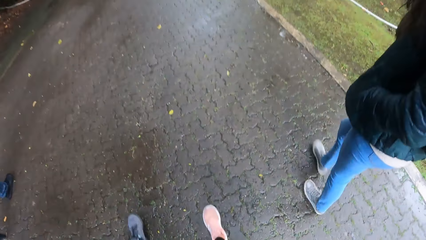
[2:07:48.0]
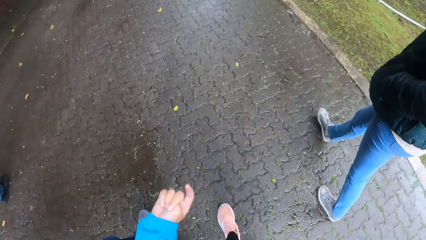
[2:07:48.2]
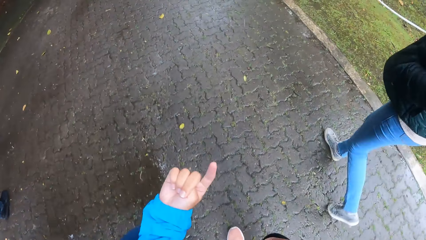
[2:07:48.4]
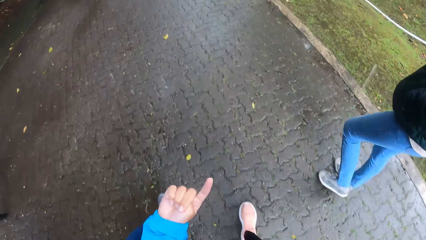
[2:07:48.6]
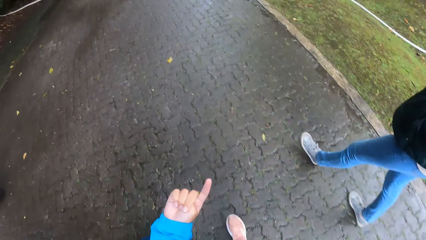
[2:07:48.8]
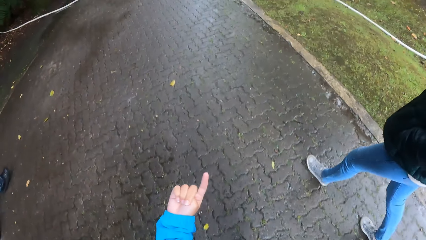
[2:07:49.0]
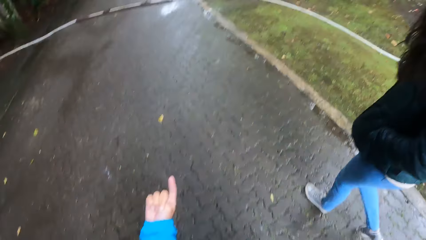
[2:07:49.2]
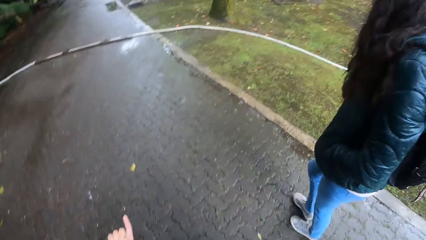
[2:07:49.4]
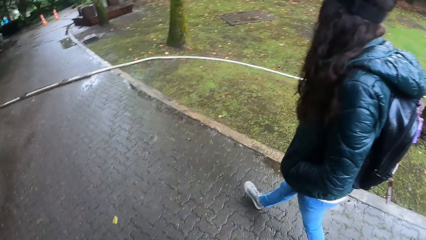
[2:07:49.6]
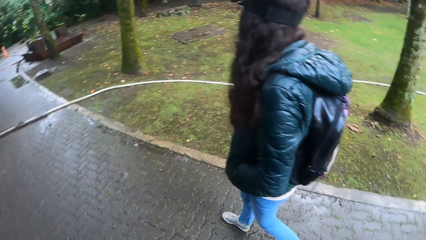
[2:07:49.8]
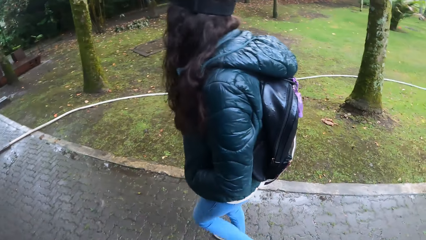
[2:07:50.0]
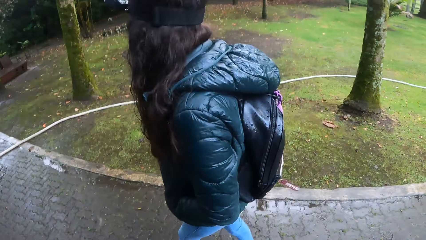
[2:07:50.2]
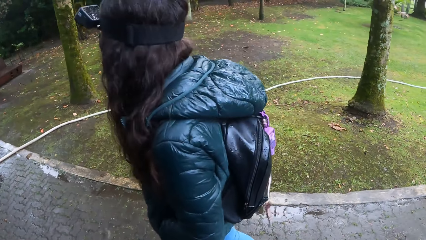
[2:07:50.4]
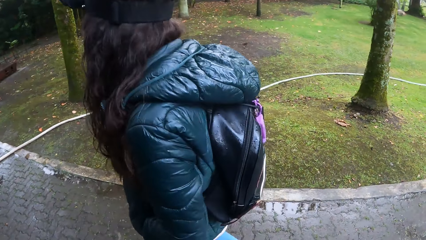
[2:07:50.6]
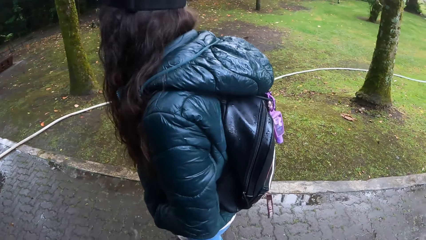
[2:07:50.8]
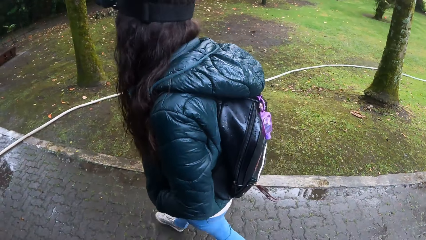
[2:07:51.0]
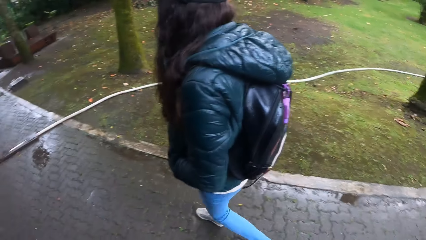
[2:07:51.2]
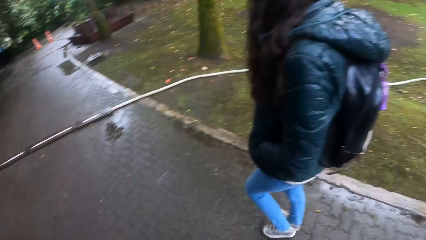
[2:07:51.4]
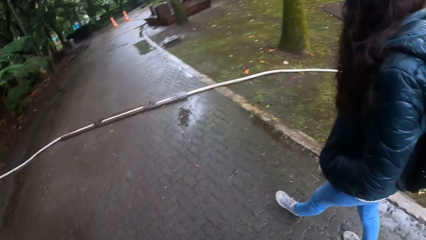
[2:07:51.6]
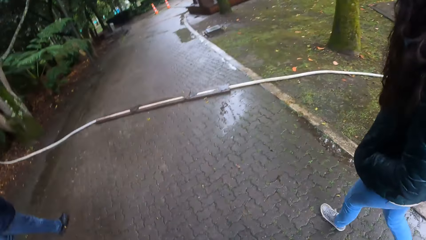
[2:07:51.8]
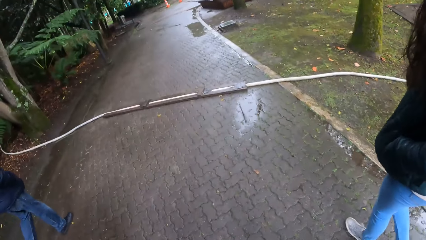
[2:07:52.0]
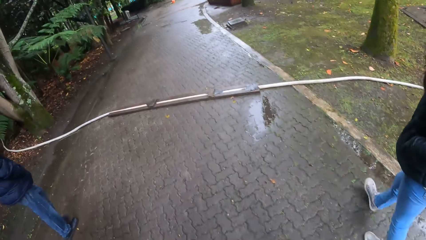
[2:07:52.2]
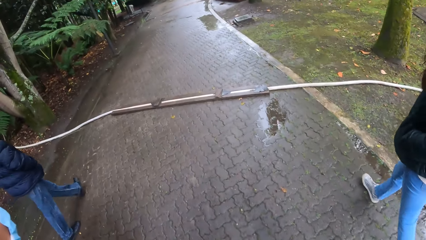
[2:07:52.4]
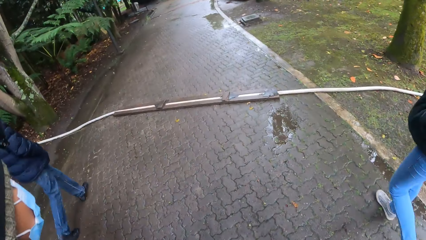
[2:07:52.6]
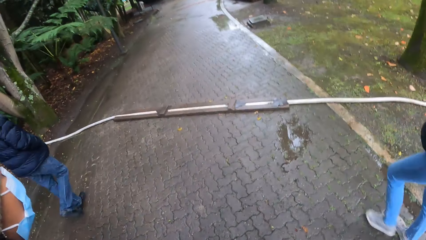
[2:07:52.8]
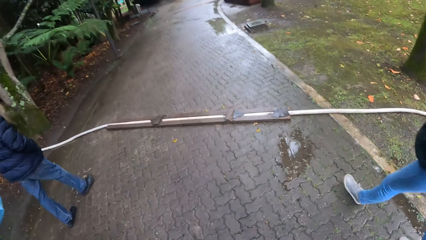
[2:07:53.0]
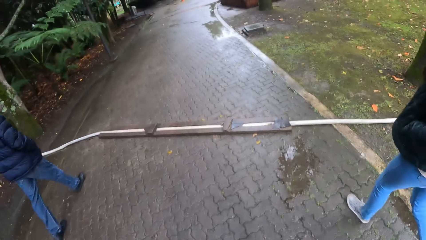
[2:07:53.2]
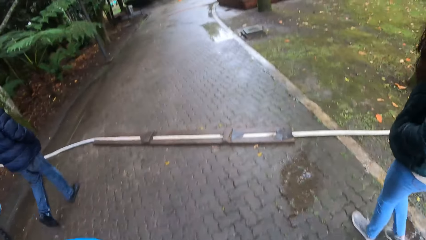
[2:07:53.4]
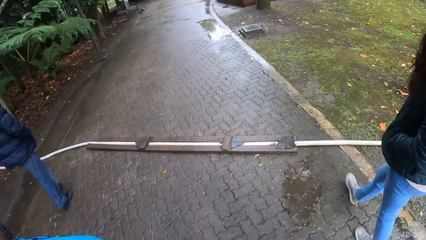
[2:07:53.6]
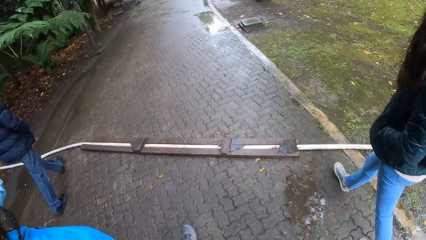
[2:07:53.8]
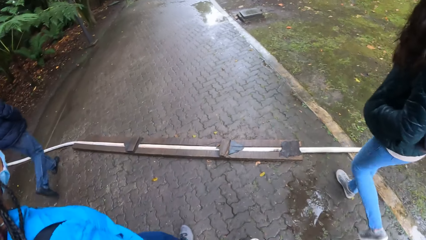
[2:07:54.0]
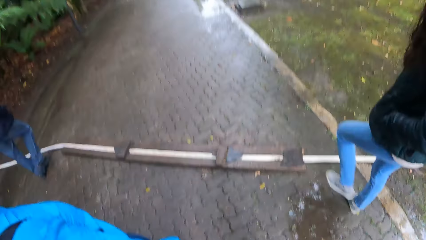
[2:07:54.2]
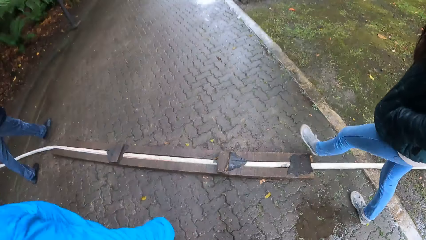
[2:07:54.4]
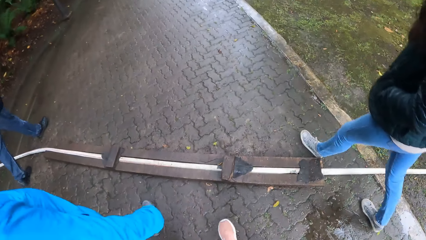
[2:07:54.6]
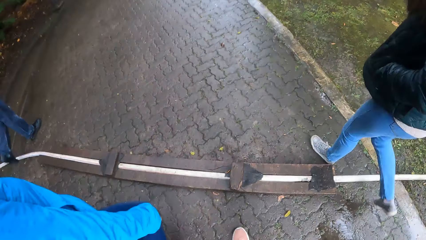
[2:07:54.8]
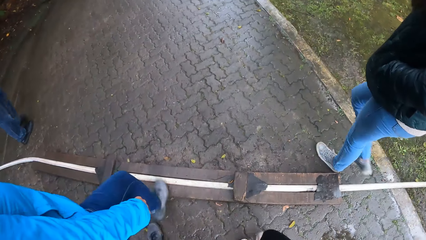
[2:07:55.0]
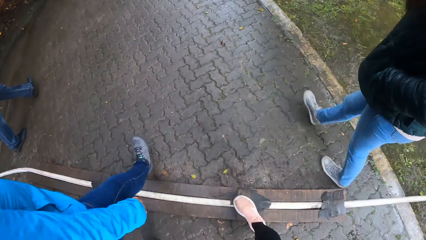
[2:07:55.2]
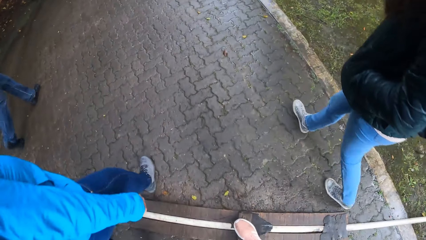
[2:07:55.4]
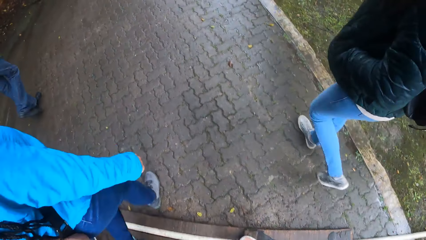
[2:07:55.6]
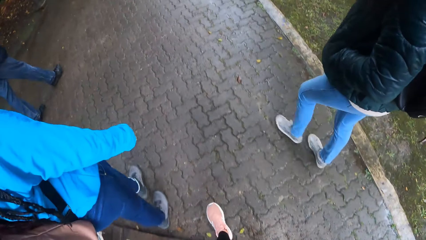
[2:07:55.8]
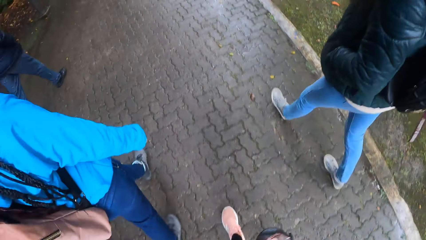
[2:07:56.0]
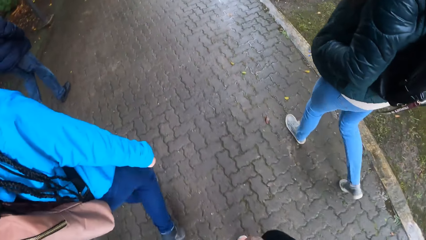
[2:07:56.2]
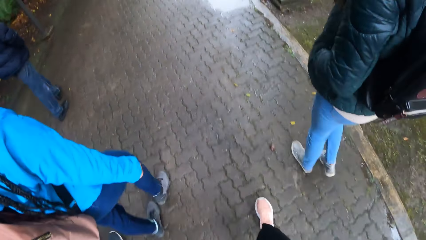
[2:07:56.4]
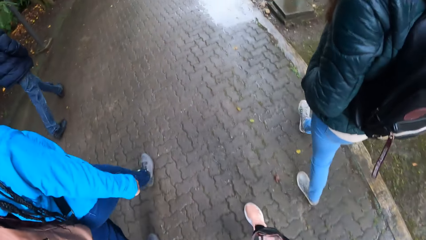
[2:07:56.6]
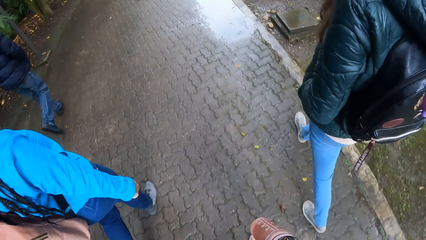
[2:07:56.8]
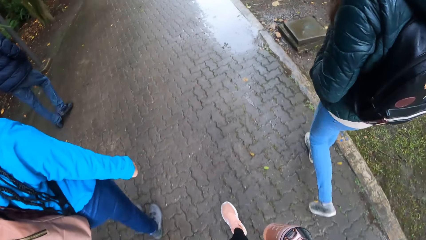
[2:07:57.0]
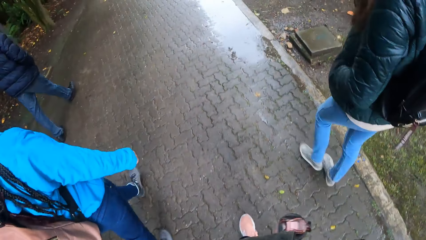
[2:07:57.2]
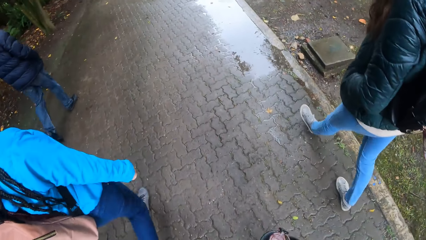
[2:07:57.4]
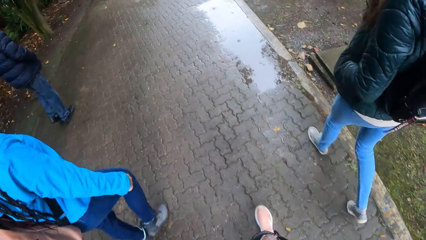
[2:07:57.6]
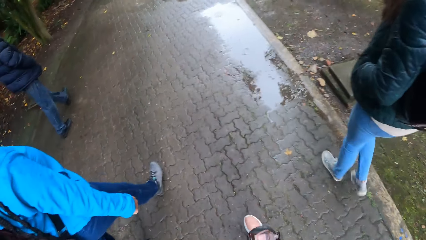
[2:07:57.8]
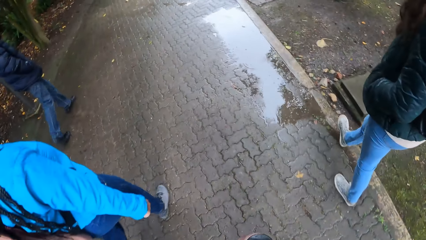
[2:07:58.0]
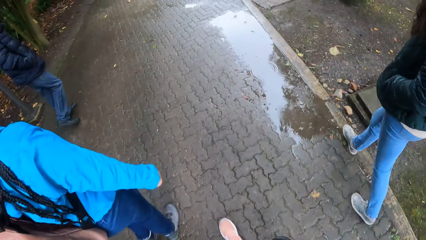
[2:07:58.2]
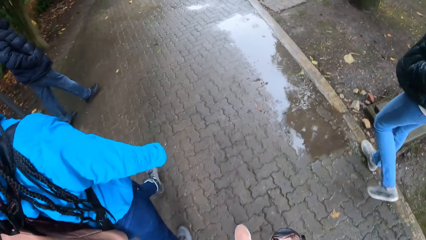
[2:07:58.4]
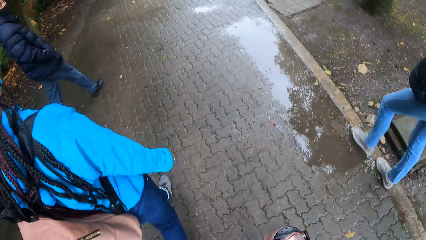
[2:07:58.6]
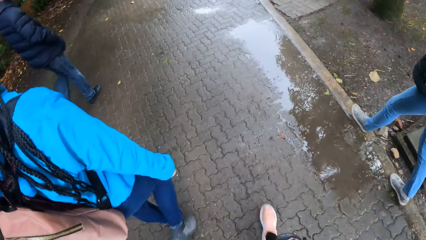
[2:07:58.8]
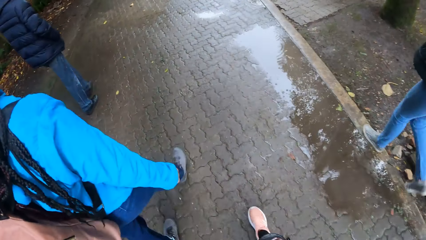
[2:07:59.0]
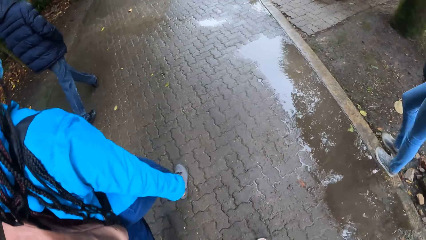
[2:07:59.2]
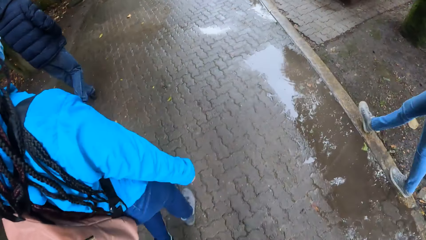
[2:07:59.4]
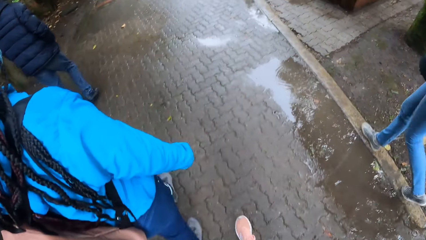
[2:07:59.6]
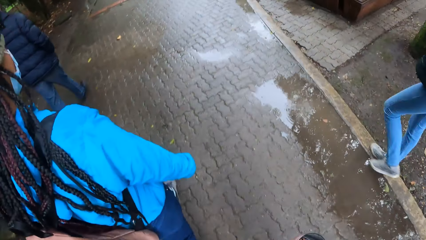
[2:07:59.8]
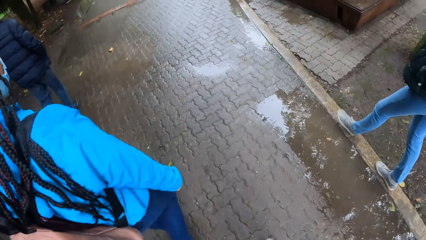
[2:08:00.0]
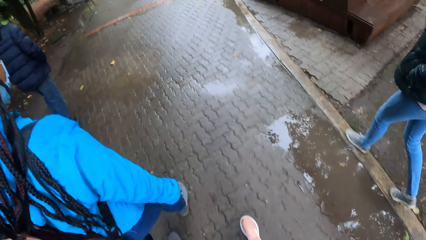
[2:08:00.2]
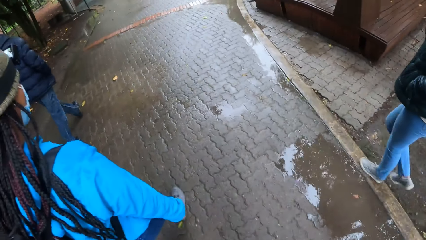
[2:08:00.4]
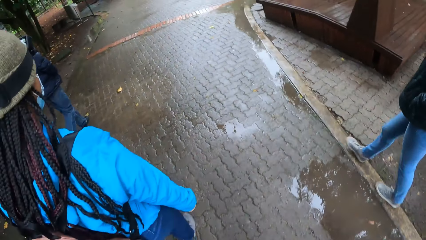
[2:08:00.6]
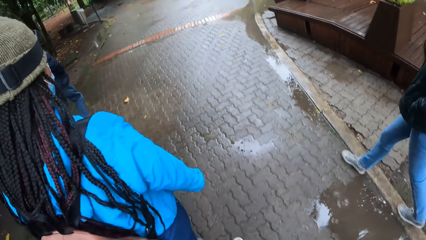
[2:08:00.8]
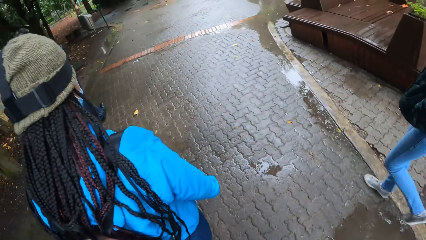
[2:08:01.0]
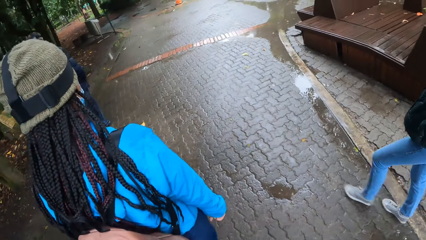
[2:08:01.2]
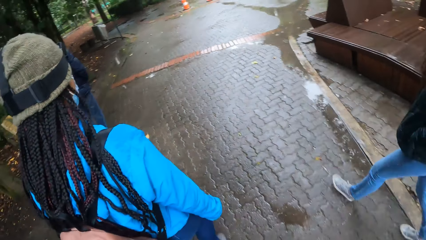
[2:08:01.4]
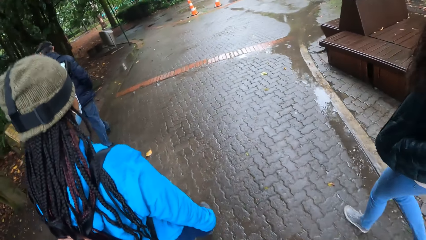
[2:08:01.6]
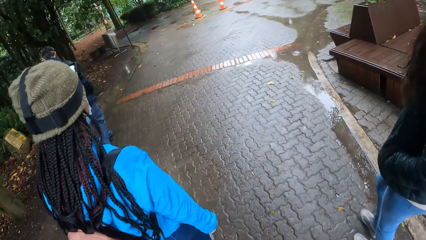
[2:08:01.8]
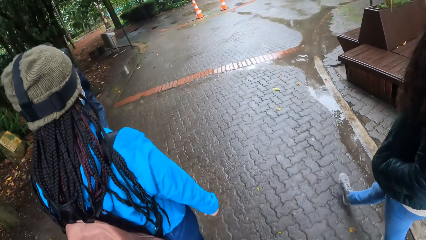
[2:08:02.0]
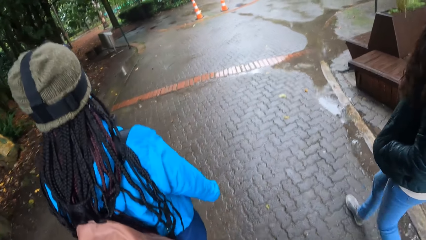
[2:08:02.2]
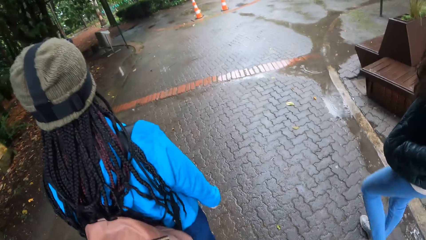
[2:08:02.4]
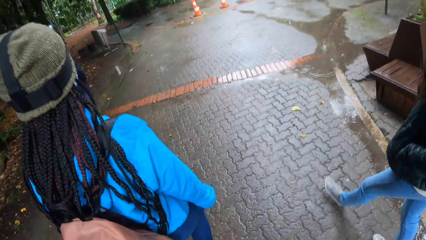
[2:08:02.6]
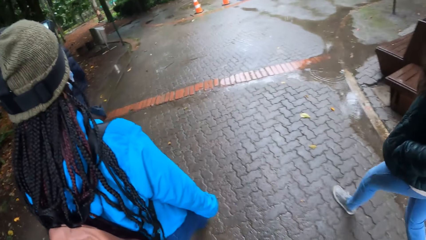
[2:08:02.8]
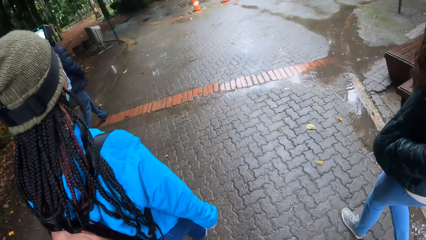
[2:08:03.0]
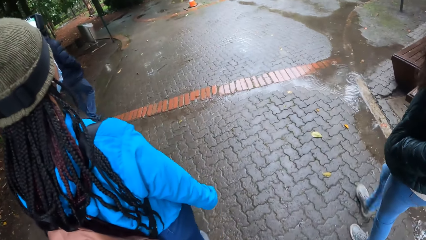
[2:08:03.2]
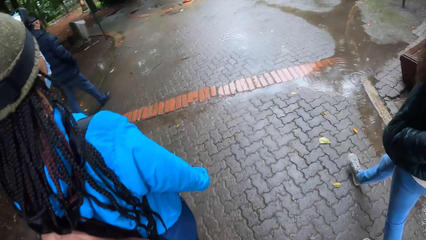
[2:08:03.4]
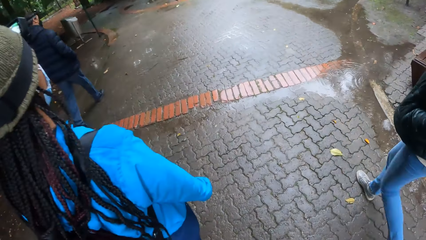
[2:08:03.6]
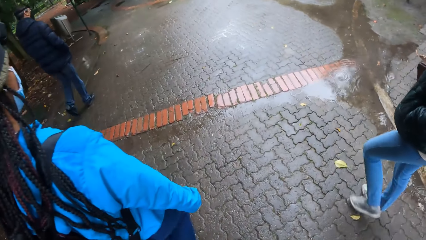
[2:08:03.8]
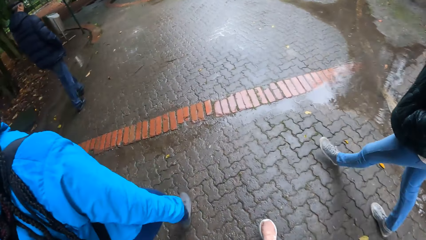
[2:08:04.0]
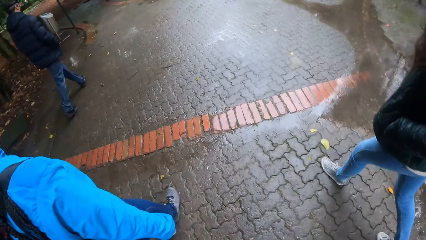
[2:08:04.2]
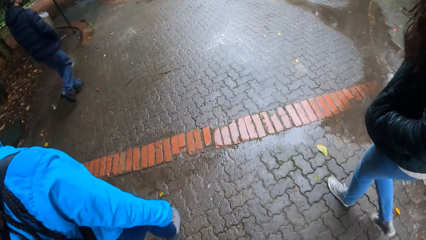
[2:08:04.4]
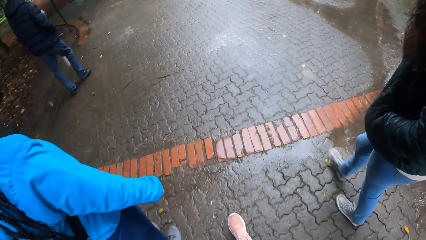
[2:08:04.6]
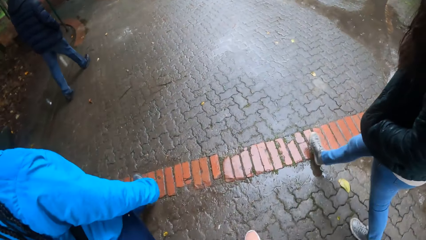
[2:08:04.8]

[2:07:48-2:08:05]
The girl raises her right hand up. The camera wearer looks down. The girl points with her right hand. The camera wearer looks sideways. They look in front. They step on the pipe on the ground. They look at the girl. The girl walks in front of the camera wearer.
